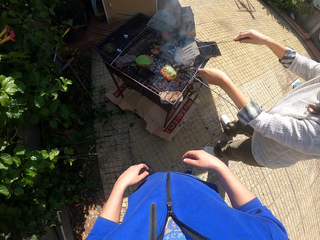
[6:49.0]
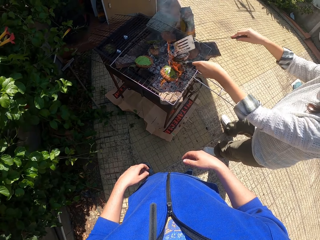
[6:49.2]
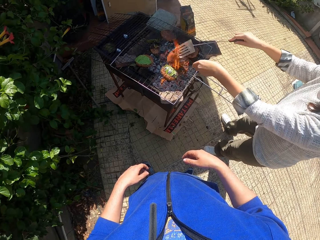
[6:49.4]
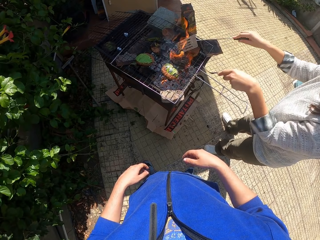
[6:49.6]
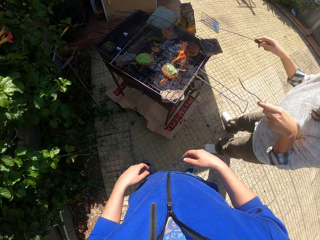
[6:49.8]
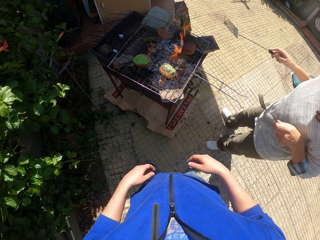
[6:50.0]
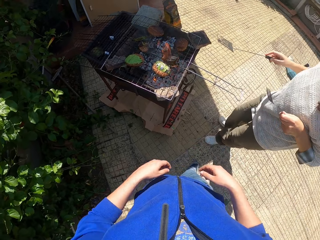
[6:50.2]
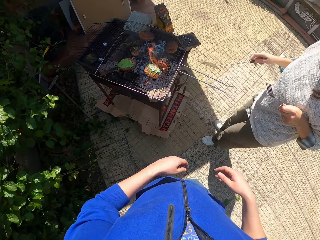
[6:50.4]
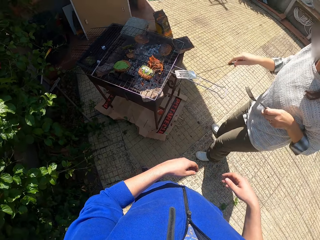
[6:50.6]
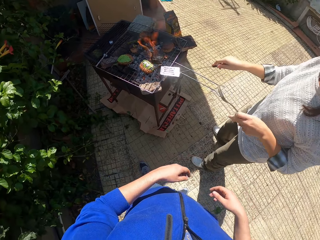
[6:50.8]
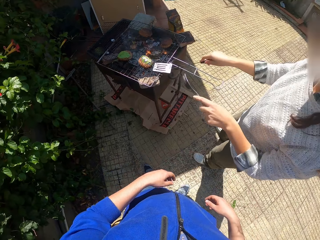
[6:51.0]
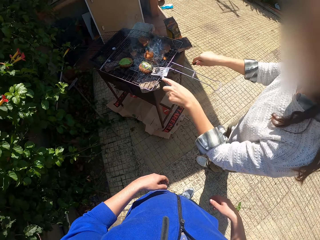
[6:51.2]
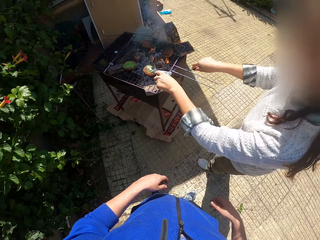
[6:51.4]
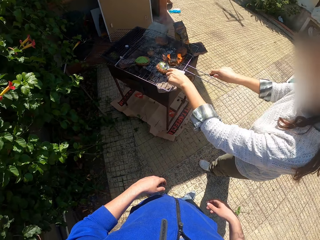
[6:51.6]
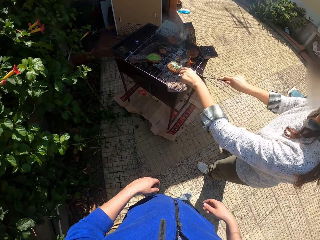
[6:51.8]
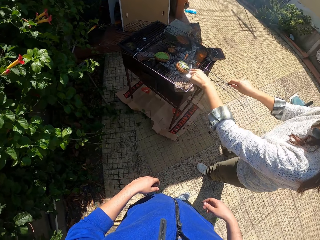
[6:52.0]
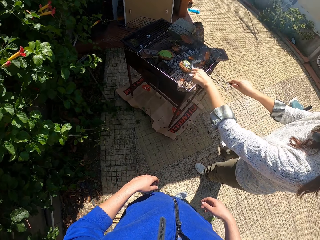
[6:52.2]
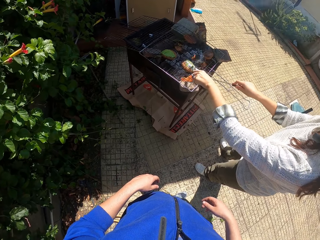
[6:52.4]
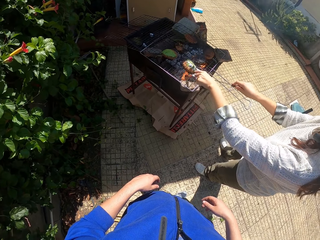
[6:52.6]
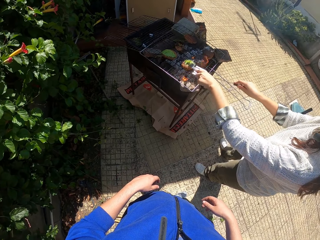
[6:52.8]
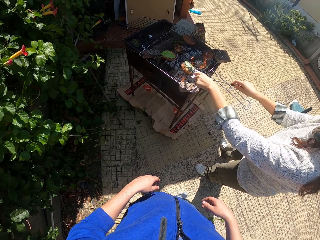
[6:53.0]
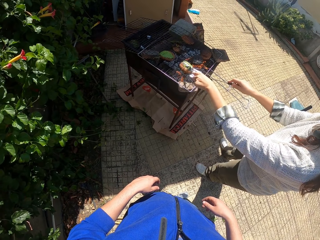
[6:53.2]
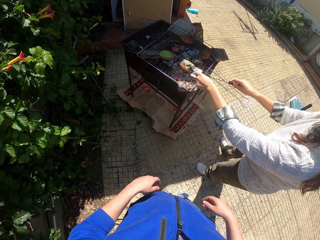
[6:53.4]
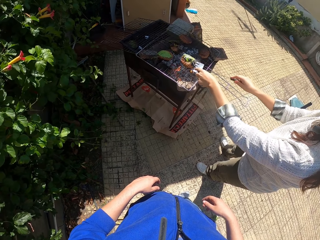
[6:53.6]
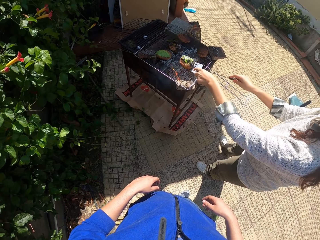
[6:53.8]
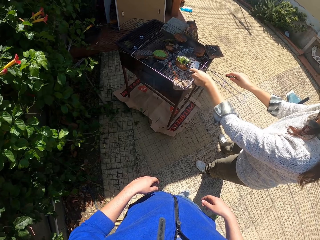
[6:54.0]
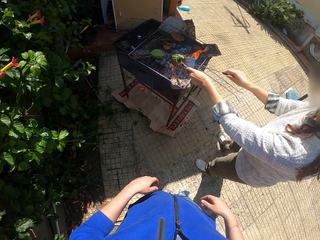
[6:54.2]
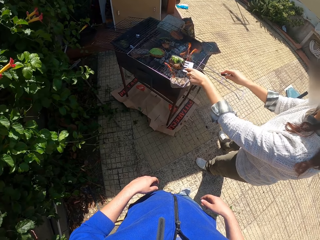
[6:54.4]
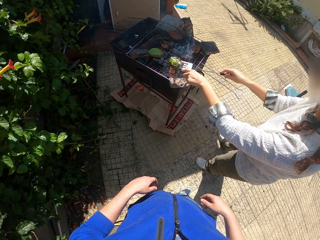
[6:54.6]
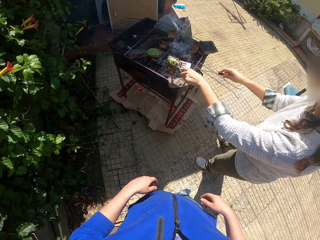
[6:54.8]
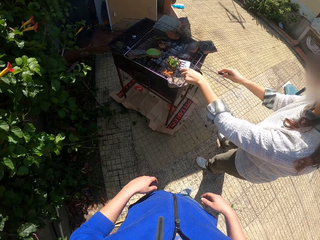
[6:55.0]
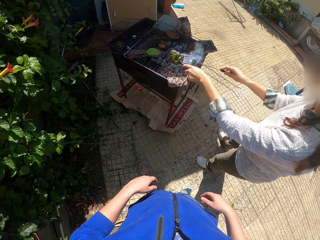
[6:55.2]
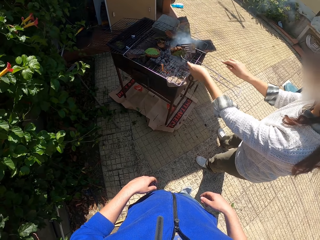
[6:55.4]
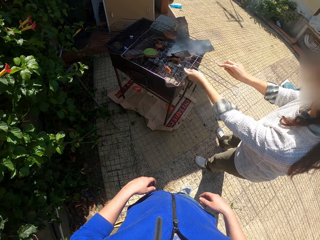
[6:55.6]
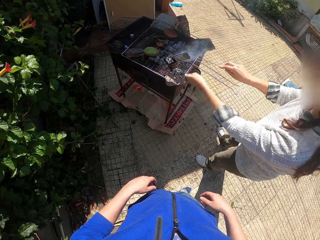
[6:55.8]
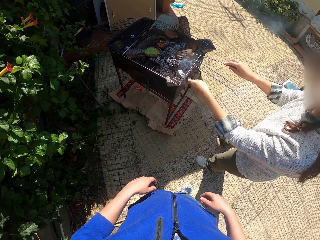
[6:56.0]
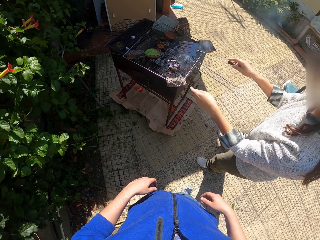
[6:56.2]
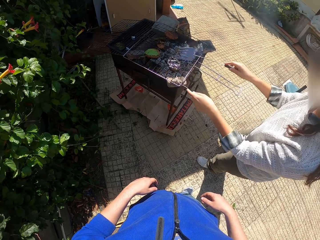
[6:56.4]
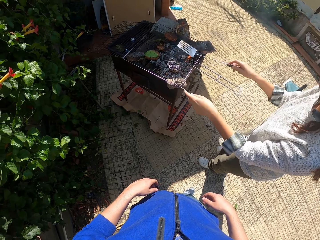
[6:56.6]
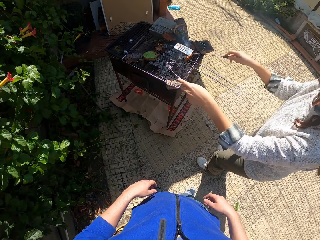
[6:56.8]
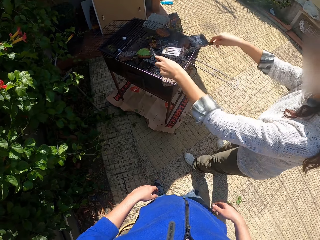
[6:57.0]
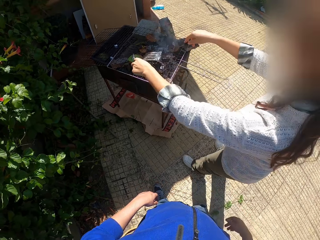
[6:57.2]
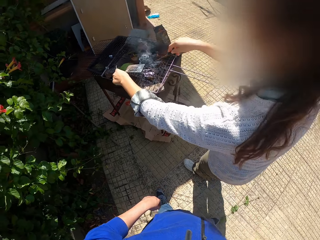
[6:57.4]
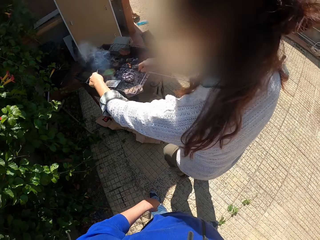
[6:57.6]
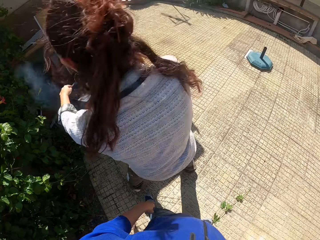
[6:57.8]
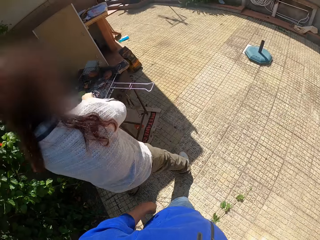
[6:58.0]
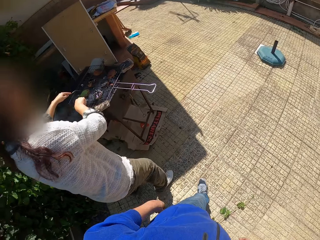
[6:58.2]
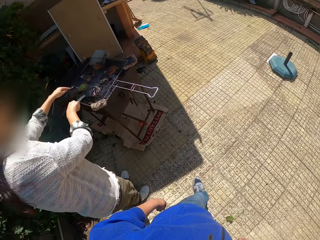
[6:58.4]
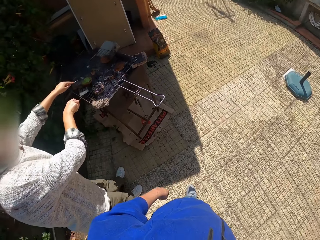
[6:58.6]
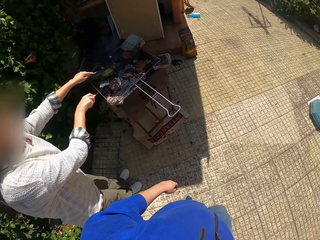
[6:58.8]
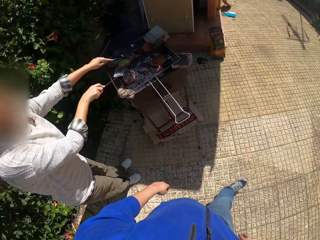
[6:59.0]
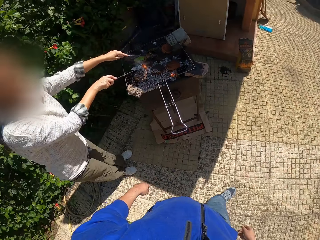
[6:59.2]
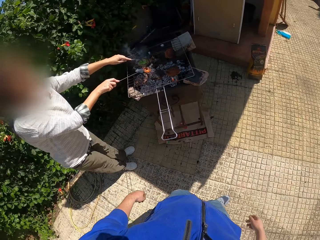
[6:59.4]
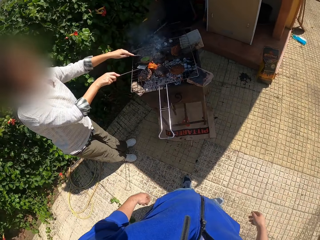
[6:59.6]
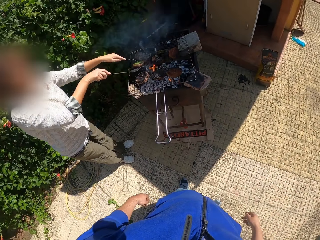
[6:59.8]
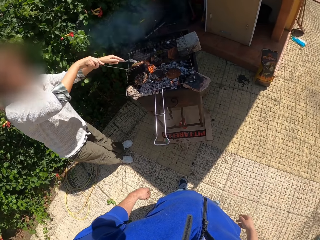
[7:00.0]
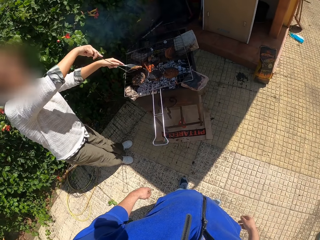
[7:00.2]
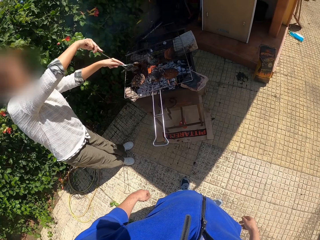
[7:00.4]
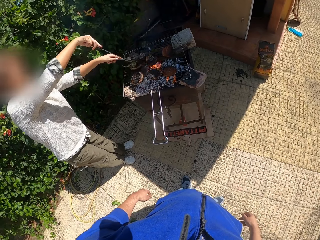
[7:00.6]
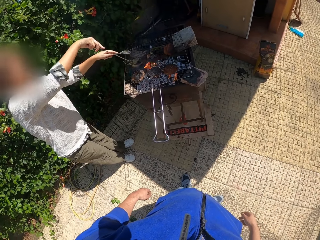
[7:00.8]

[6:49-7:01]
A lady flips a meat roll on a griller. The camera wearer moves around a verandah. The lady flips the meat roll on the griller. The lady moves around the verandah. The camera wearer walks around the verandah.

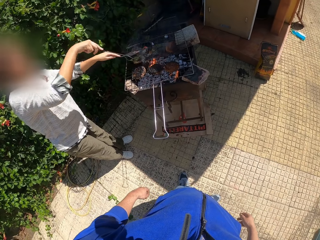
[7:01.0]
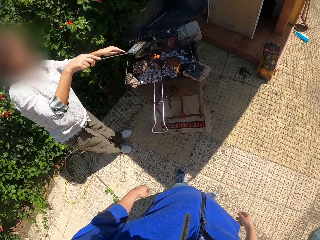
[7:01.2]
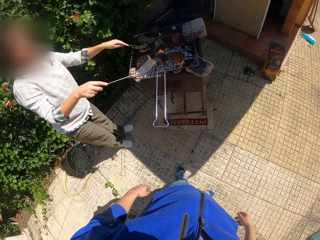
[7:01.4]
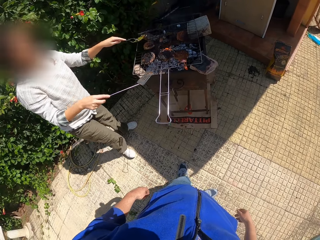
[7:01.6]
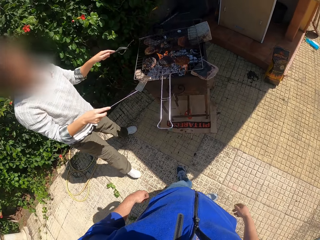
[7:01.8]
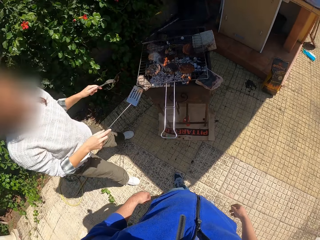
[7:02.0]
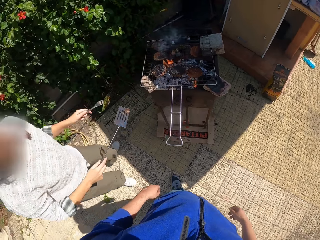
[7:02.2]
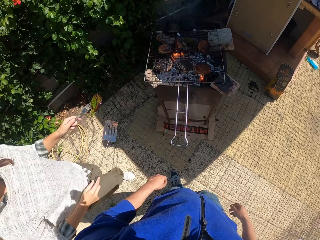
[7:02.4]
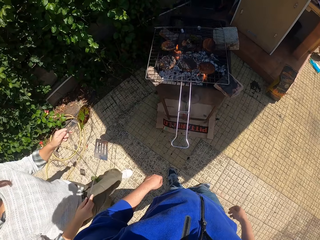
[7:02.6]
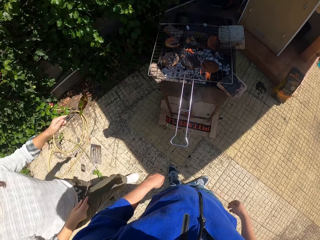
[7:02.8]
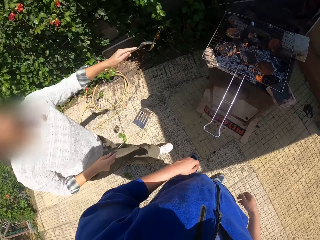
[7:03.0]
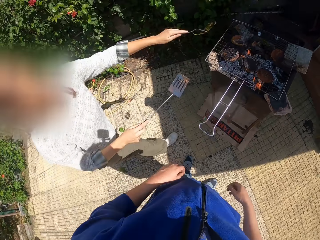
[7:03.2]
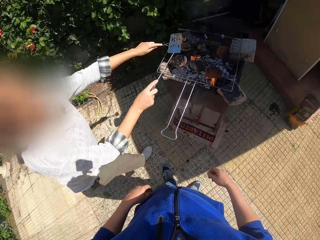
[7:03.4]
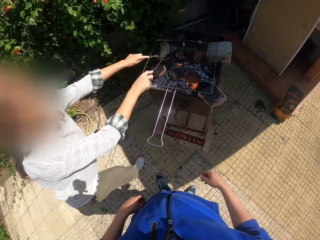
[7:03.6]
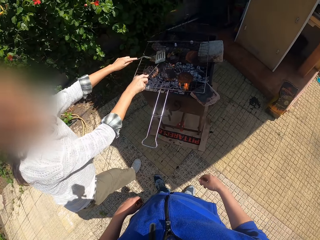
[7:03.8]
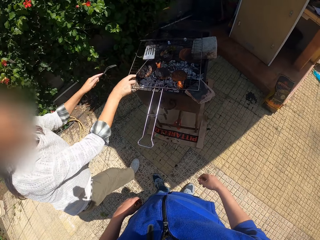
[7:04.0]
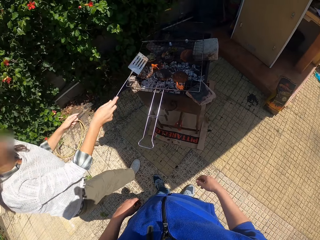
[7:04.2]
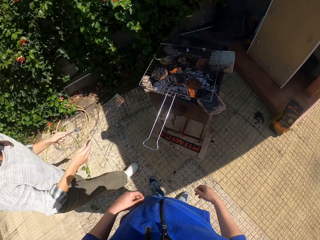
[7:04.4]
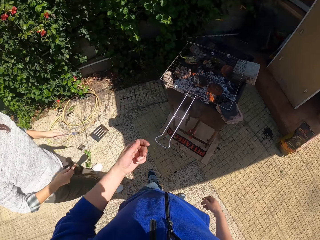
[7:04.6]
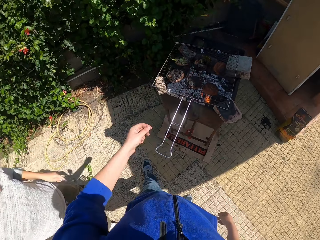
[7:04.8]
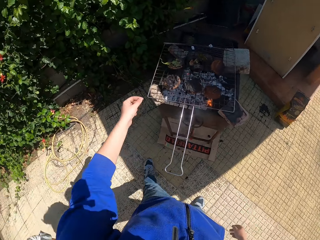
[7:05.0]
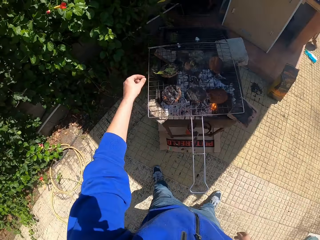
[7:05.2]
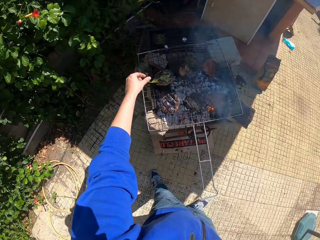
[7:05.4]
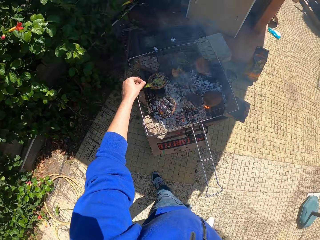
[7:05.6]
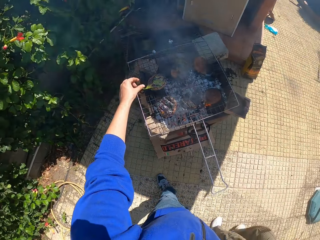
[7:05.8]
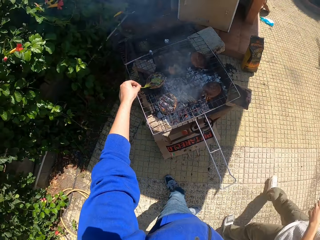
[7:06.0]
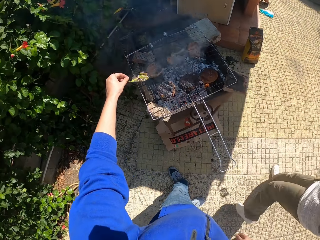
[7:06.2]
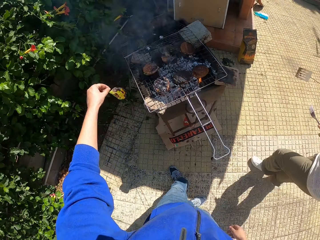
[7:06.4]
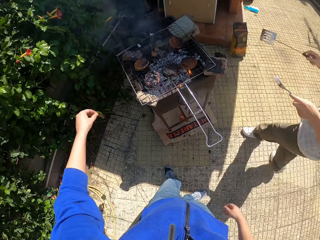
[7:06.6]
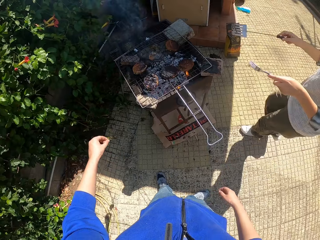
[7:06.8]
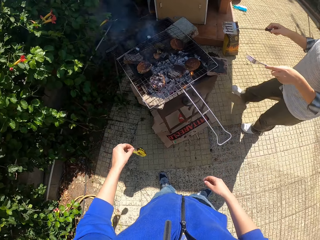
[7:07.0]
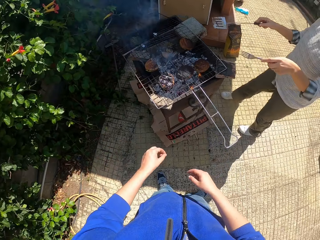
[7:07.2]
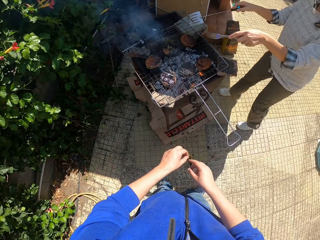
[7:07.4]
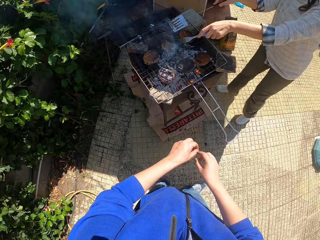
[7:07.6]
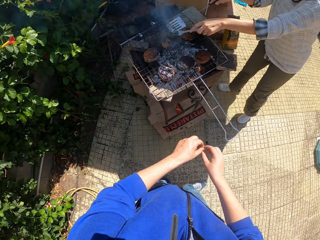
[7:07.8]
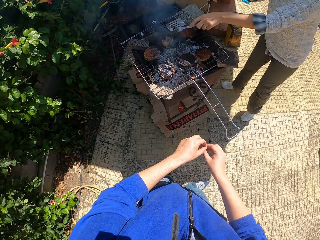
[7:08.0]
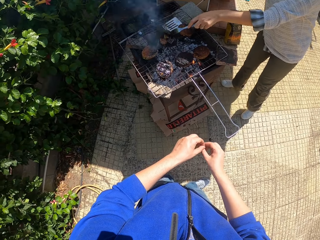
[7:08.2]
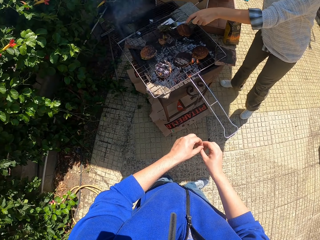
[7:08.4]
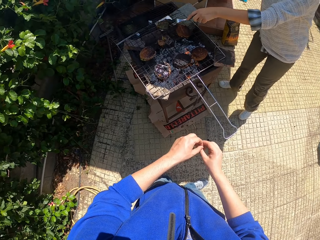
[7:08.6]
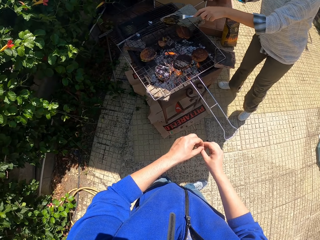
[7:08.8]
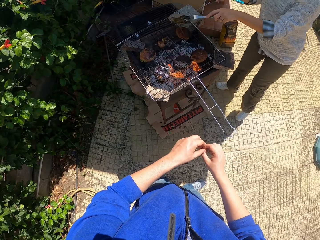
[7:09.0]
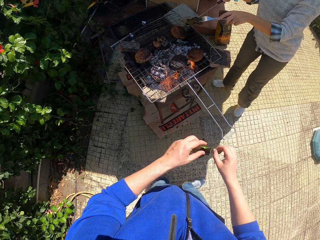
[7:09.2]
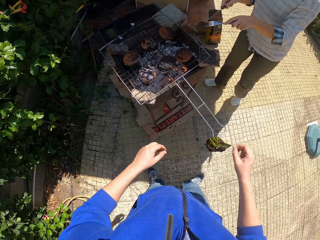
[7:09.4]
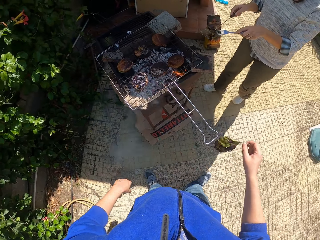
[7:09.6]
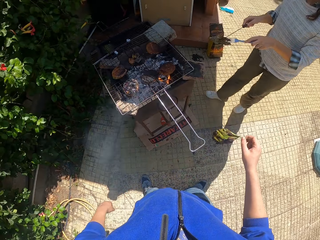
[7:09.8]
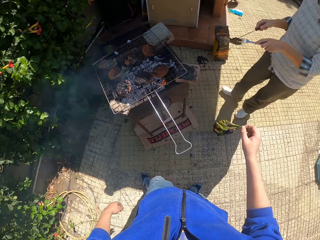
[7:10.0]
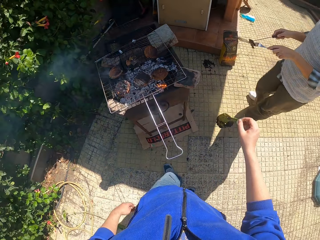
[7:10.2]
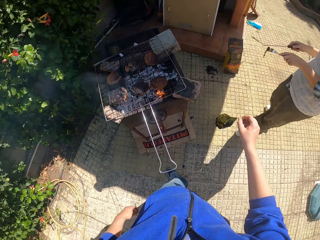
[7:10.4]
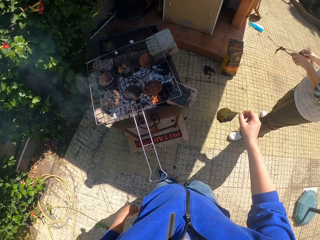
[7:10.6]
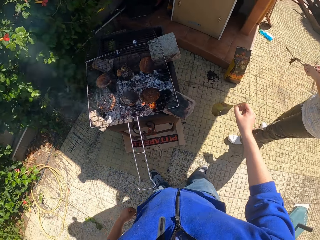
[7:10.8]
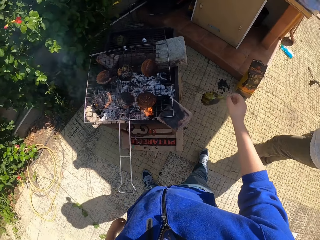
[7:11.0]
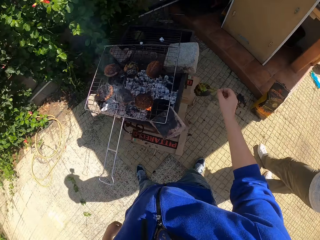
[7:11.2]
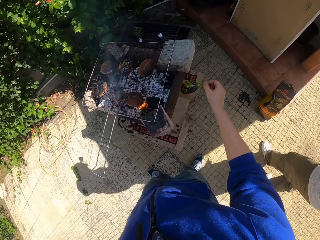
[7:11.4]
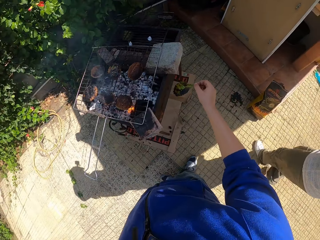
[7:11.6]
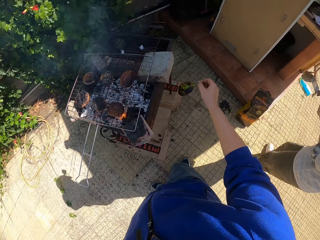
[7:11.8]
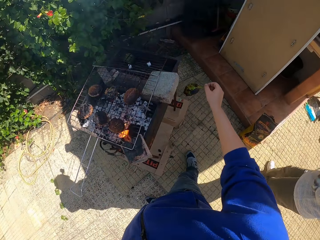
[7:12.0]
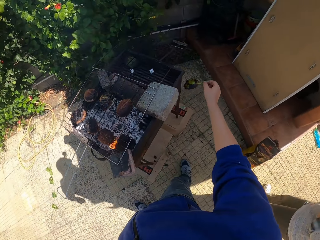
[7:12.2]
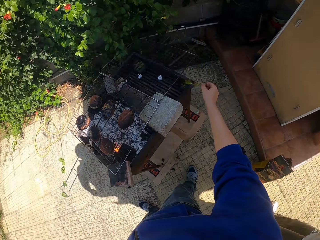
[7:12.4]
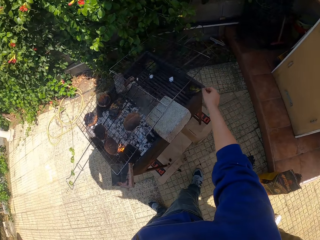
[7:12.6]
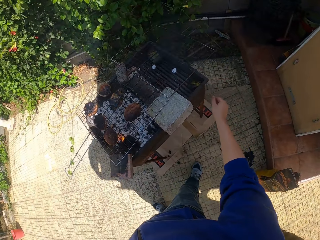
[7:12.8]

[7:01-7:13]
The camera wearer looks around a verandah. A lady walks around the verandah. The camera wearer removes a leaf from the meat or meat roll on the grill or griller with his left hand. The lady flips the meat roll on the griller. The lady removes a leaf from the meat on the grill with the fork and spatula. The camera wearer walks around the verandah. The lady walks around the verandah.
